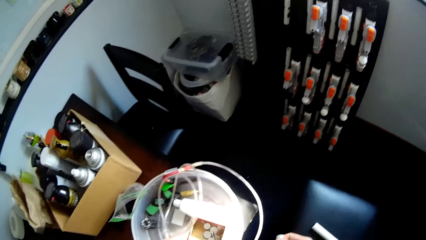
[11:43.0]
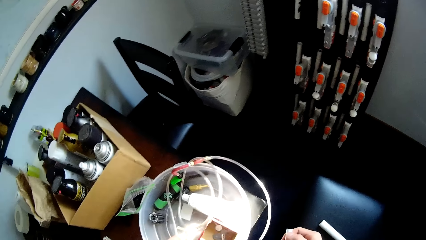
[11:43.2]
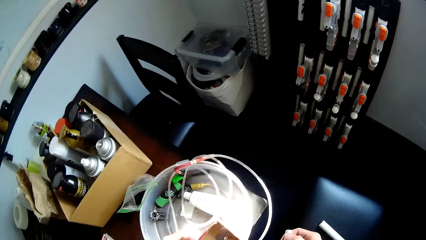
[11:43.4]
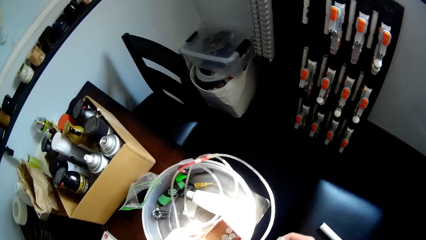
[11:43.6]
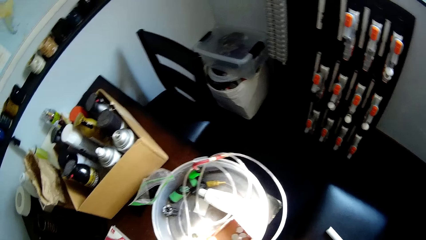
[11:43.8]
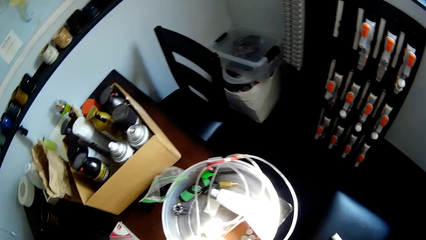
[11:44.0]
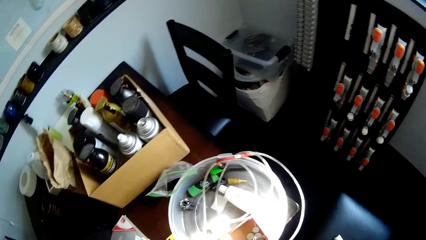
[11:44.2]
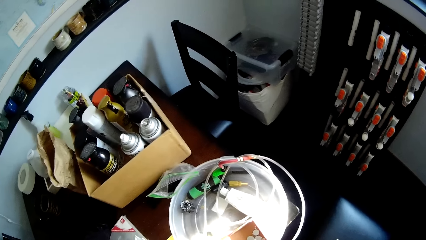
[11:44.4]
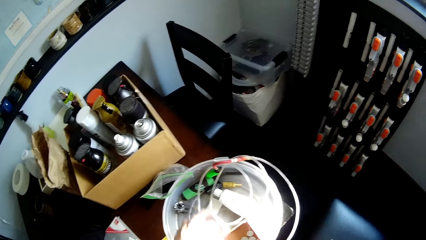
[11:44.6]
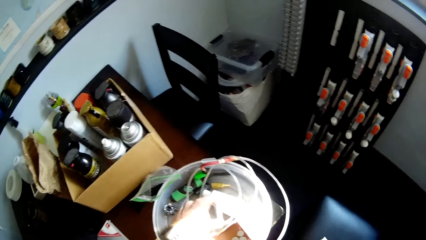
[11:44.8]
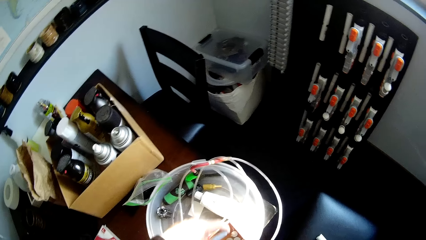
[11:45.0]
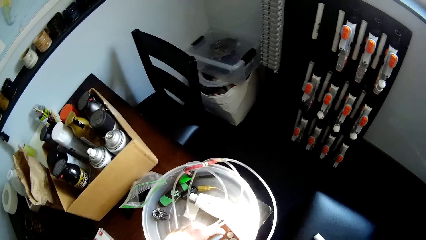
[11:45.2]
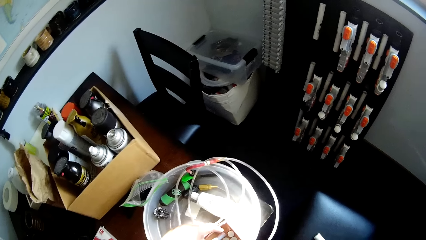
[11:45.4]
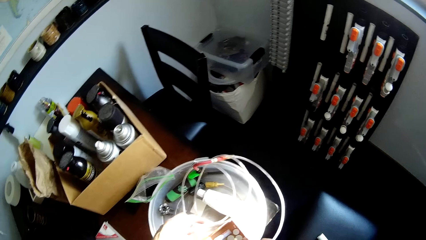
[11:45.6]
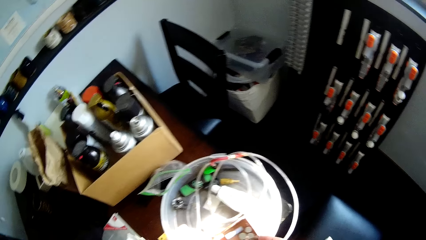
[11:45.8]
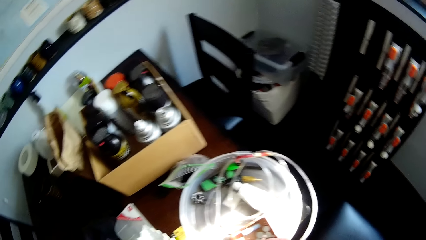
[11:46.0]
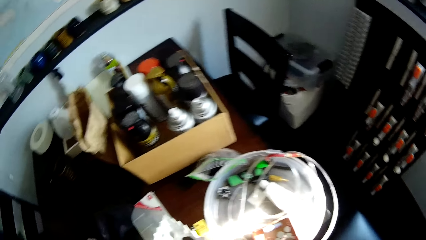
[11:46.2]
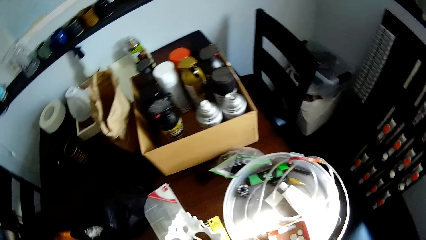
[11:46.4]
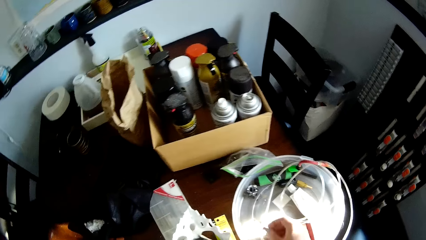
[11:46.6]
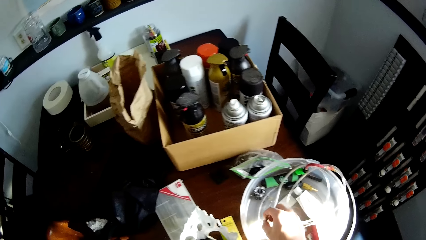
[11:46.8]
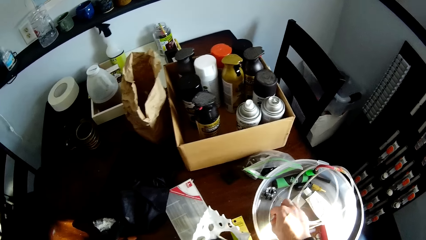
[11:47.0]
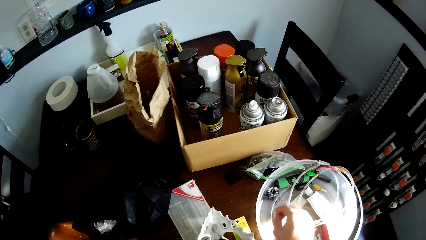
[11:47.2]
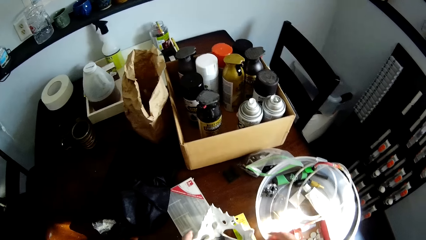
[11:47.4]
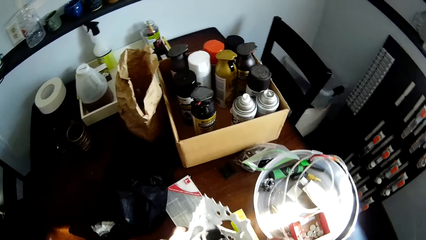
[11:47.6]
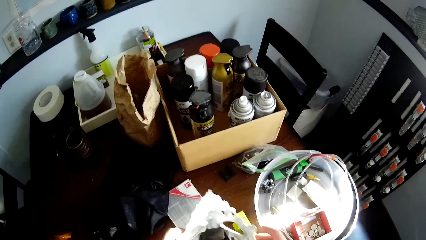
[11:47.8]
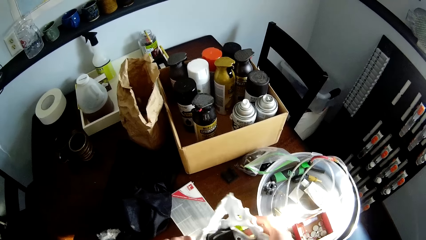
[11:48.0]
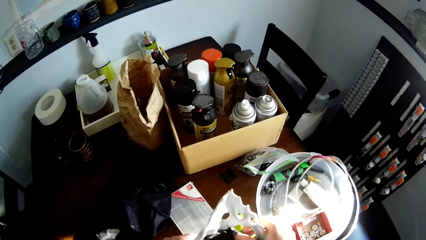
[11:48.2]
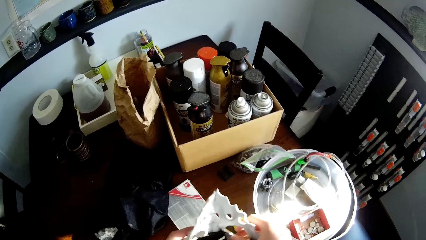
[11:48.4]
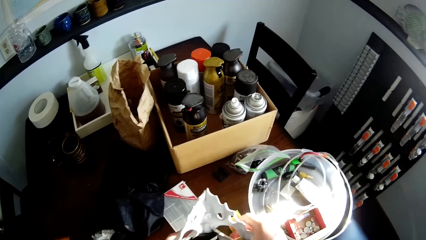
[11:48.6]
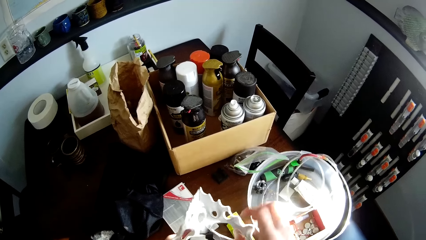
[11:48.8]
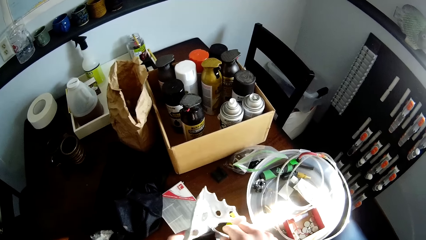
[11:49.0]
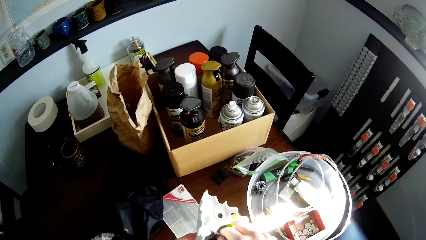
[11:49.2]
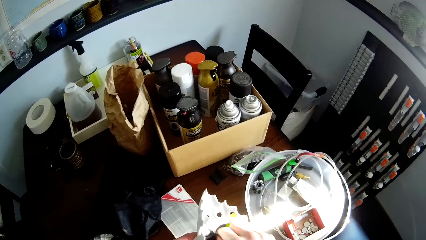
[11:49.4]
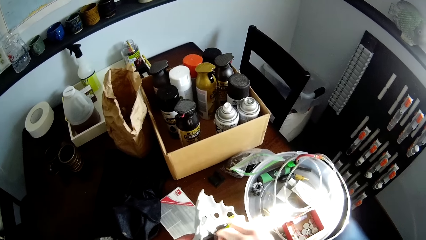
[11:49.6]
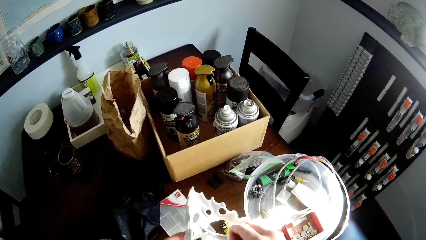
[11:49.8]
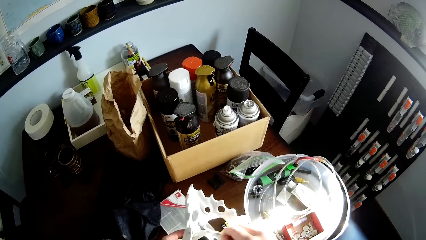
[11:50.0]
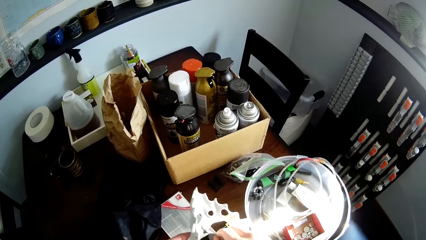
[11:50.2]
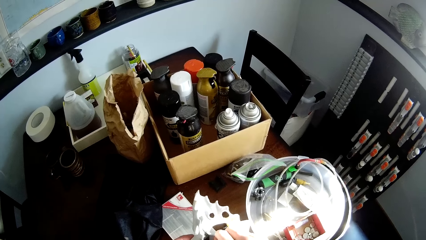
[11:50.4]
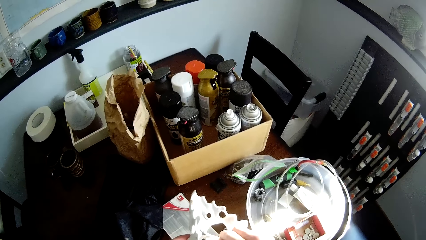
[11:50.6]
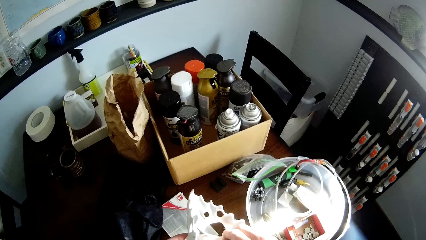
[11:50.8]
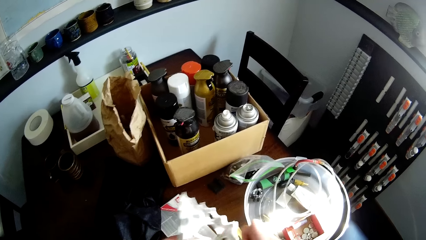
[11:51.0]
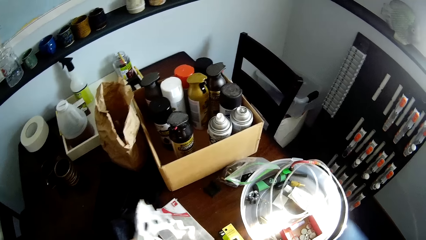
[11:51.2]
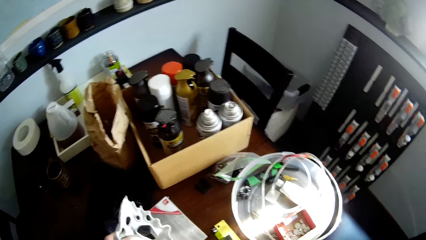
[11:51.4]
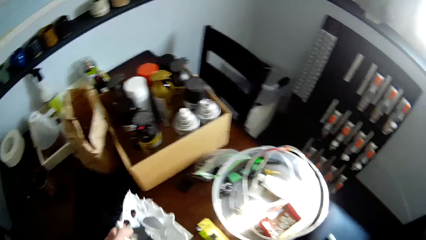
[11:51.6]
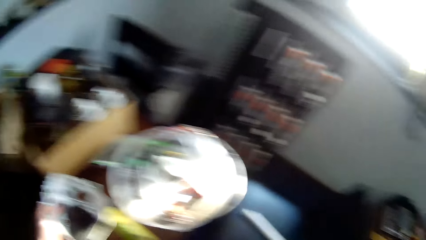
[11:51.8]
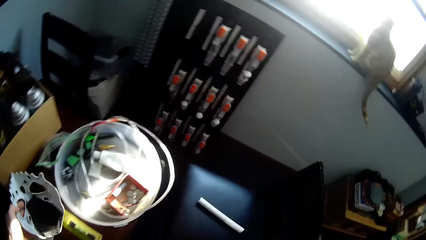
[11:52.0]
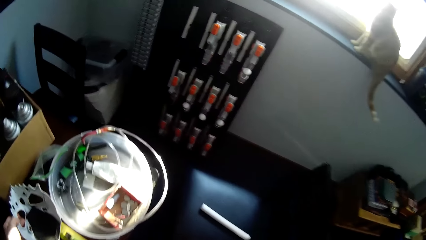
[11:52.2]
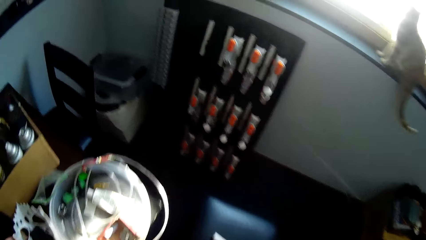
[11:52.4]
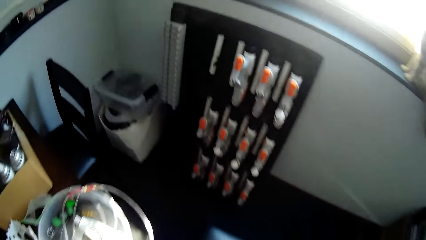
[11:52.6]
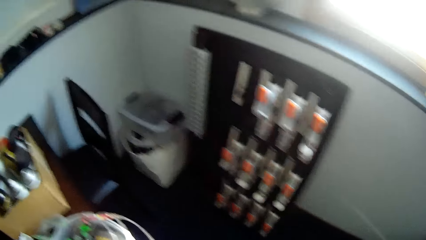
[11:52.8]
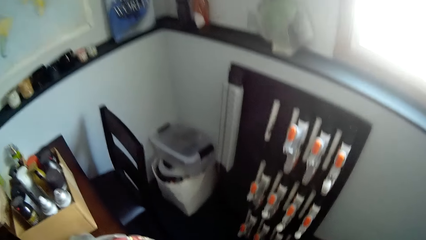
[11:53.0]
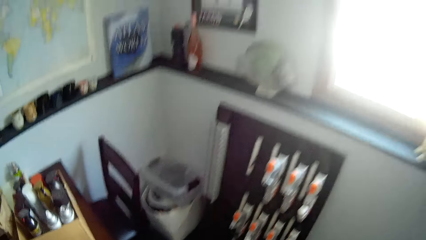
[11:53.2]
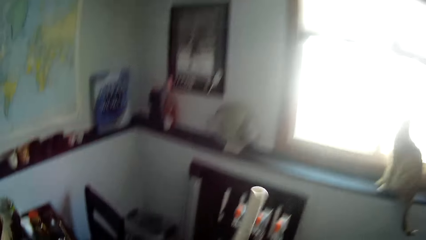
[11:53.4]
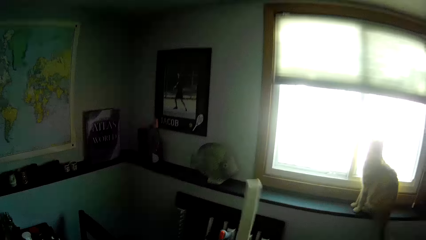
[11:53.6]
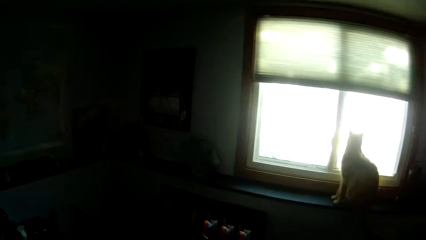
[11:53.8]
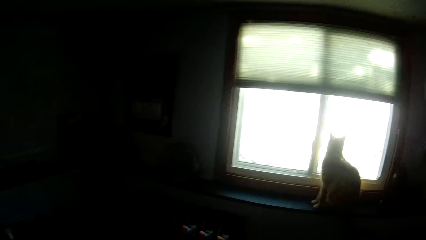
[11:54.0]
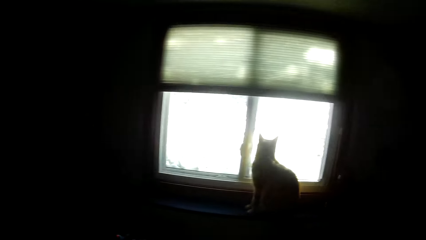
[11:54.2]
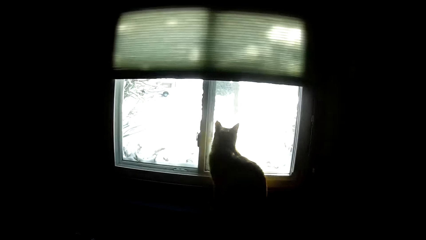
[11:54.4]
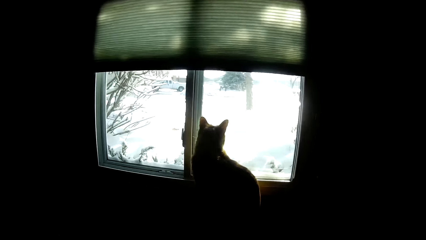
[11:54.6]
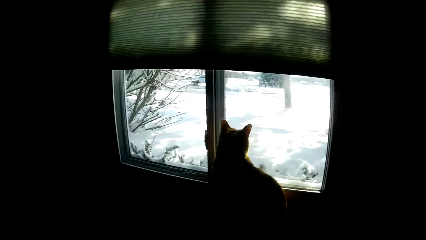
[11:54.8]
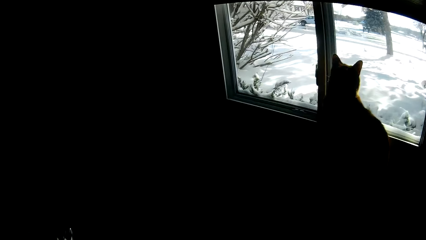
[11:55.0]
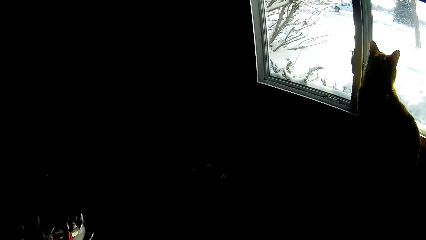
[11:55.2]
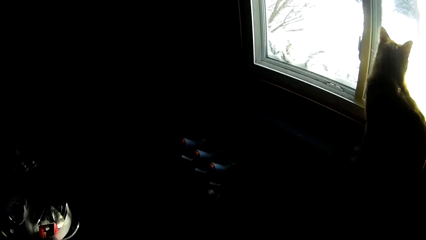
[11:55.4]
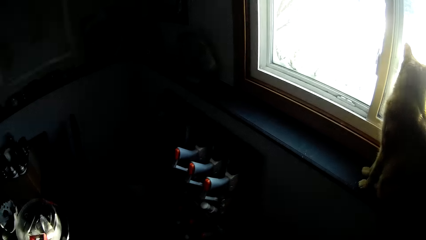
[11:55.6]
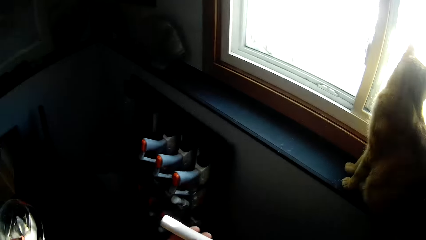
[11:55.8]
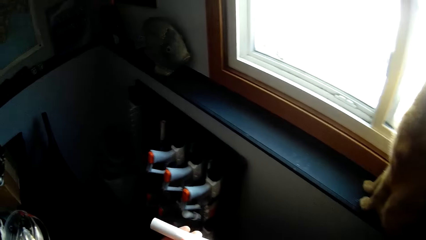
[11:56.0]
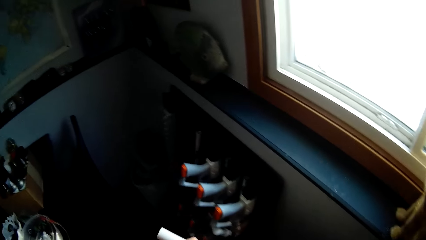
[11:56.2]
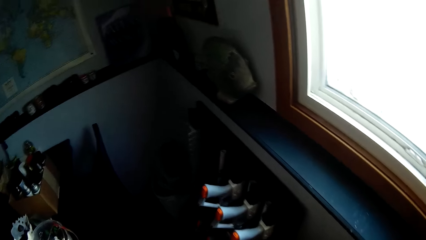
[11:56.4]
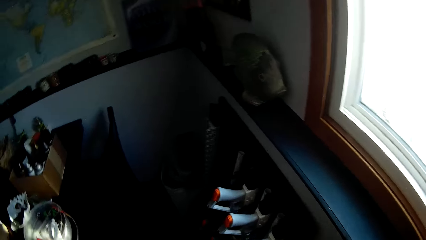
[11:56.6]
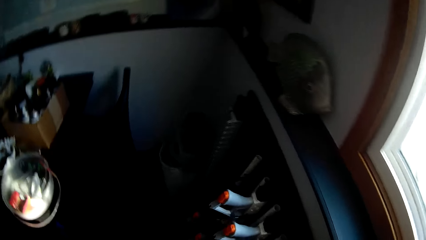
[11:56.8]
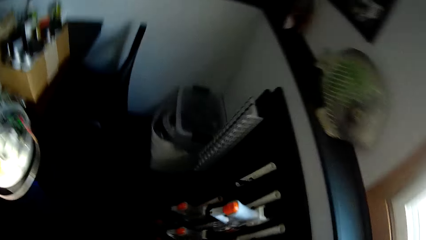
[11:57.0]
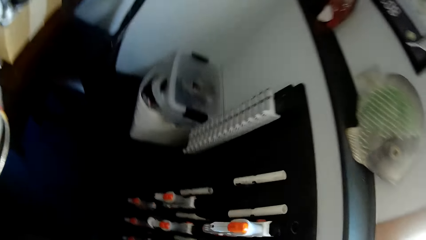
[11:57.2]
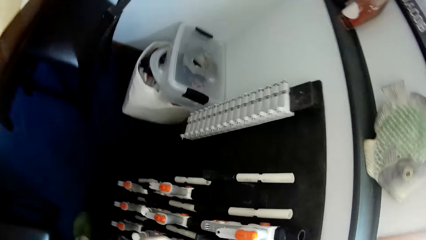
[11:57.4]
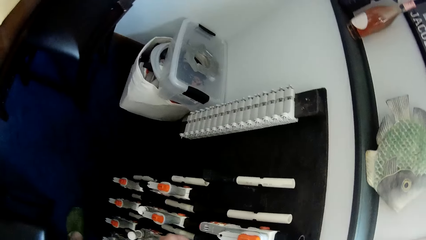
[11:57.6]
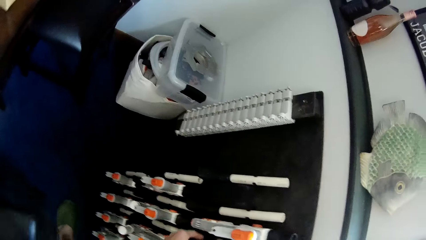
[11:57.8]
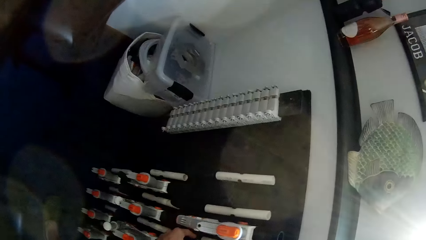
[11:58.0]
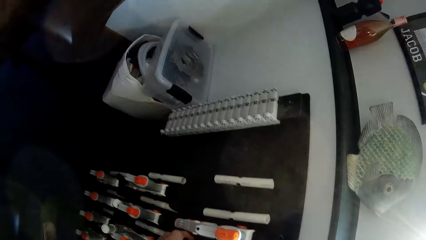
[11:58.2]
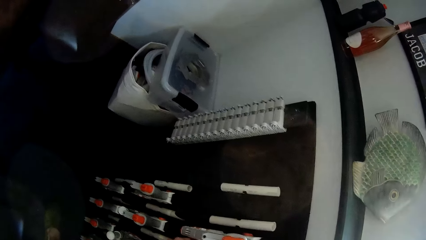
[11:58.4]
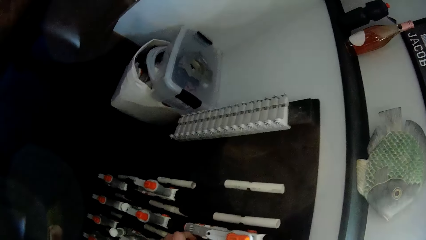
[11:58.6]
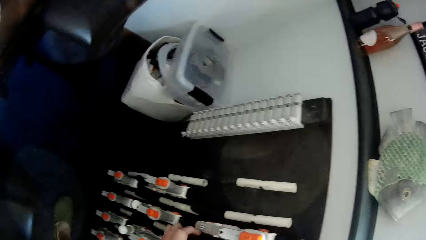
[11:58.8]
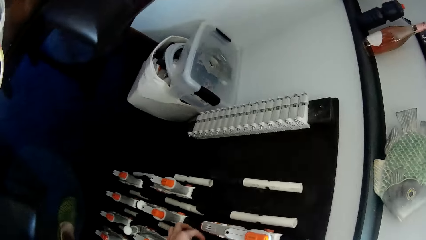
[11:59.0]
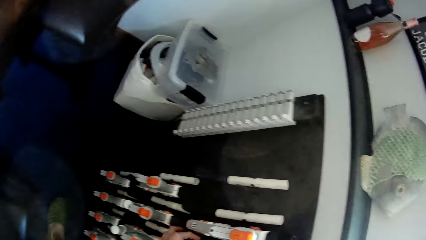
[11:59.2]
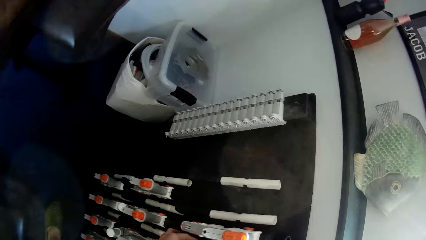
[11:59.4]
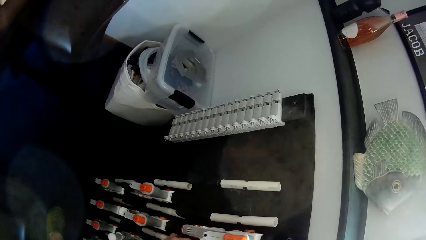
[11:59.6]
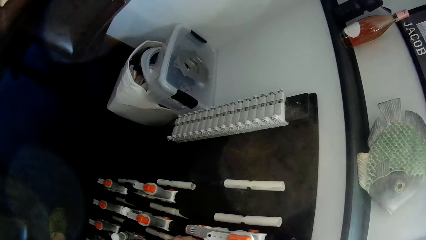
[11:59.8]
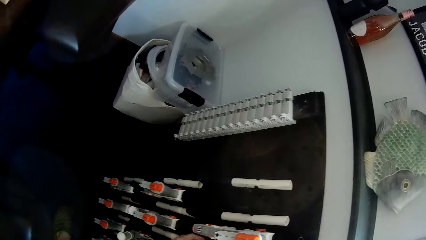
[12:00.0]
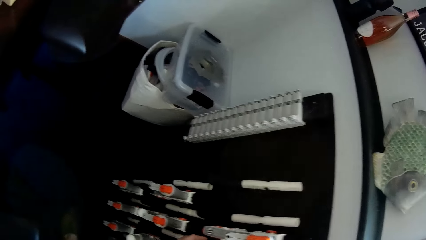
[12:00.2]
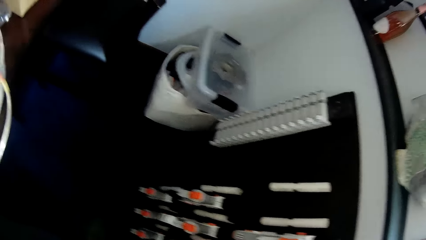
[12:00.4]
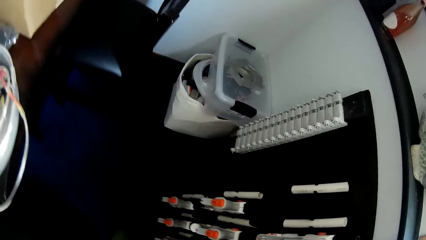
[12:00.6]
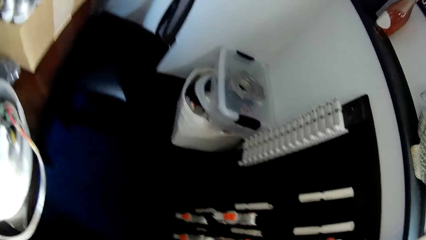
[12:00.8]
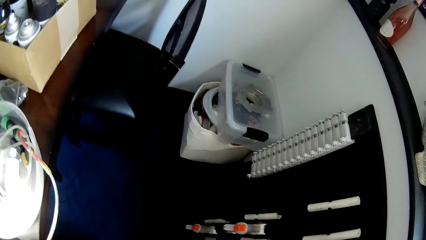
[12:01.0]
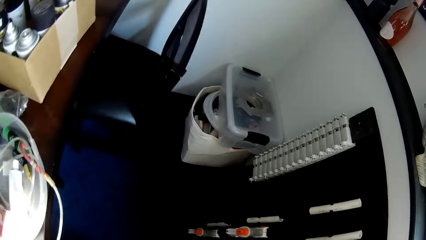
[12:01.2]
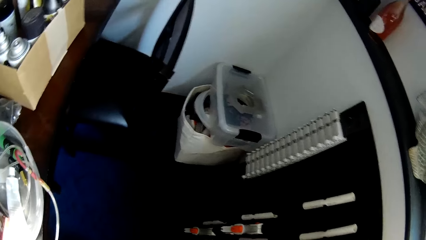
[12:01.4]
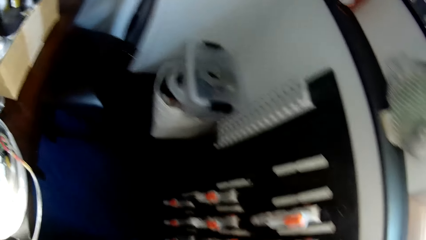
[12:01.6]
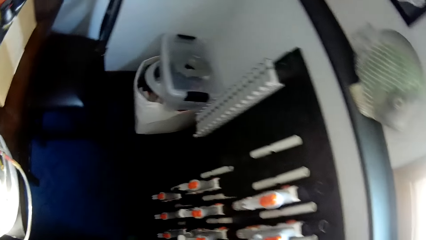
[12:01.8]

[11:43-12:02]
The camera wearer picks the paper from the bucket. They put something in the bucket. They drop a small metal piece on the white plastic lid. They put something in the bucket again. They pick something on the table. They drop the mask on the table. They pick the white plastic from a chair. They walk around the house. They flip the white plastic. They fix the white plastic on a board. They look for something.
